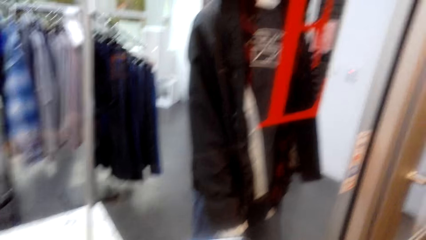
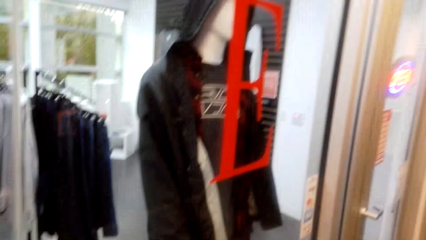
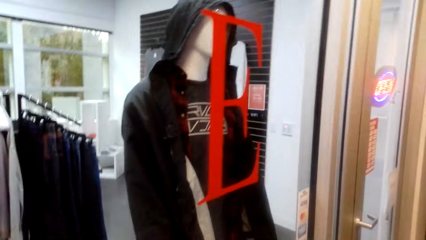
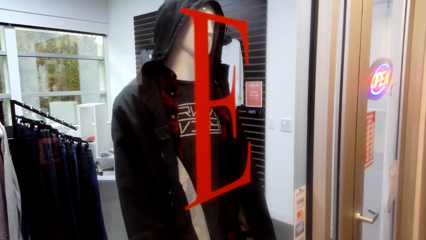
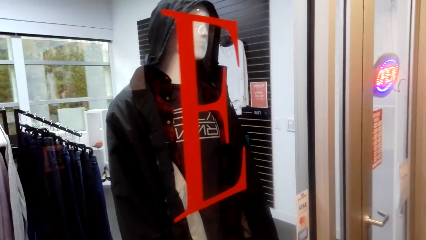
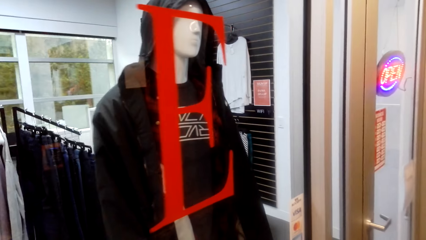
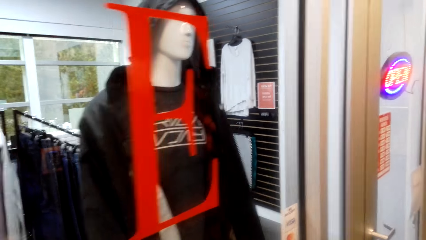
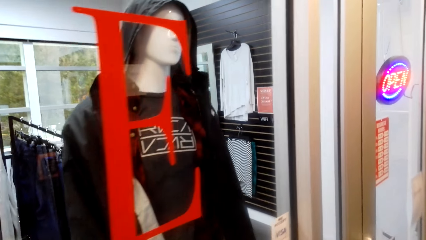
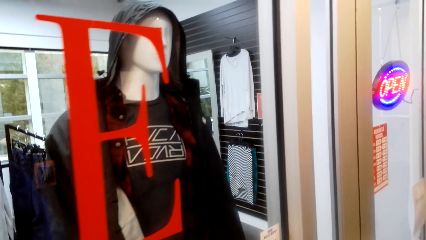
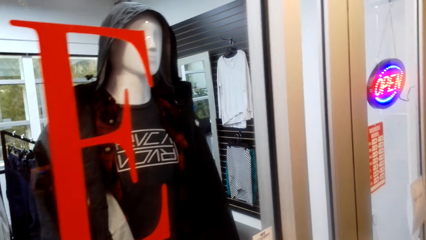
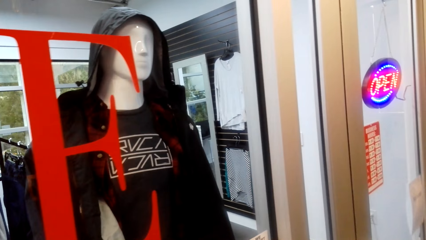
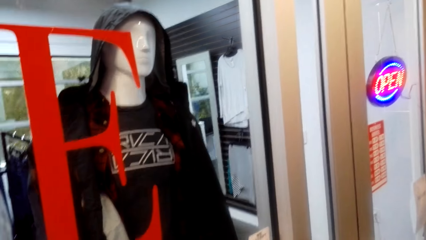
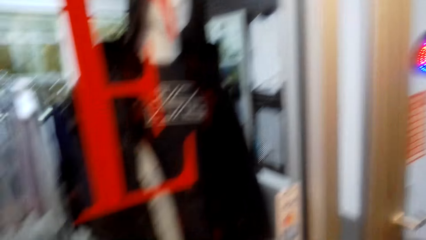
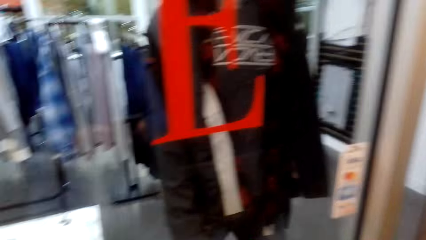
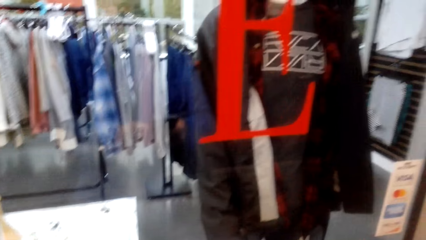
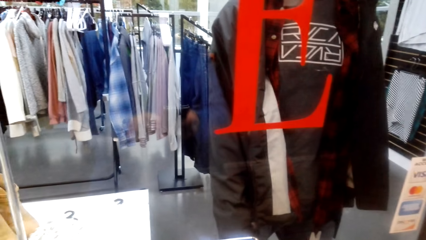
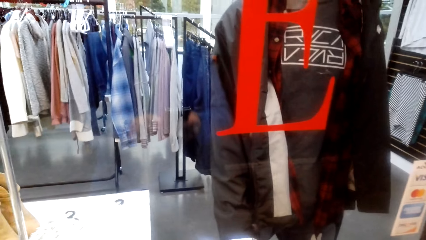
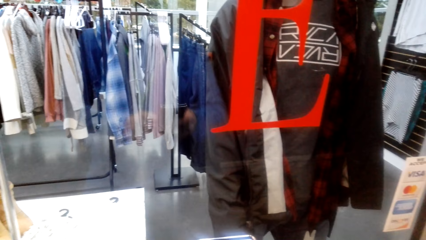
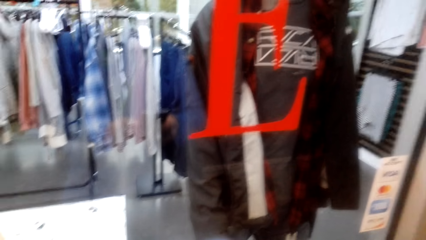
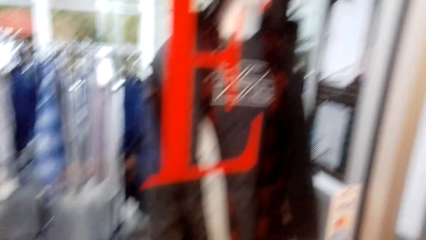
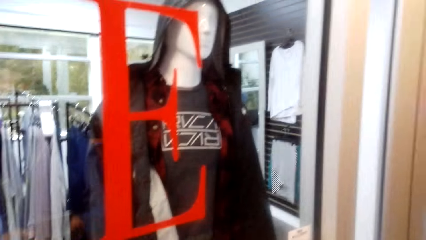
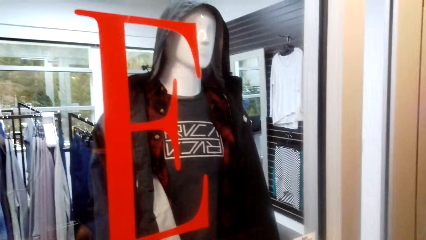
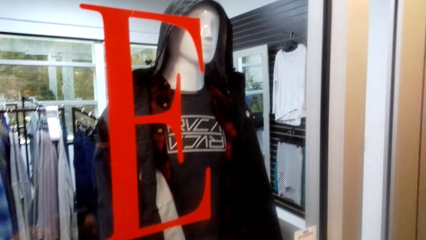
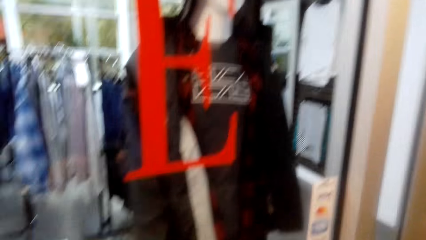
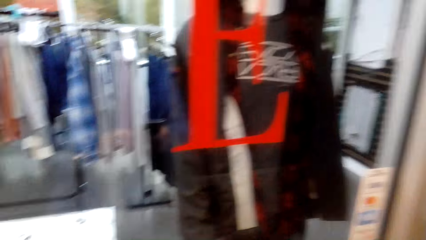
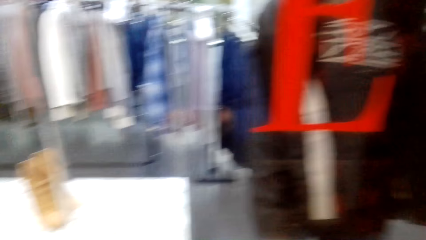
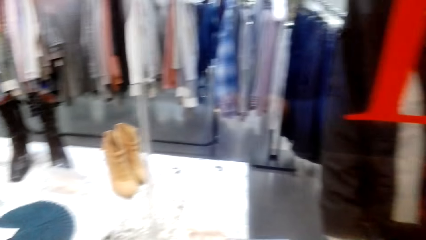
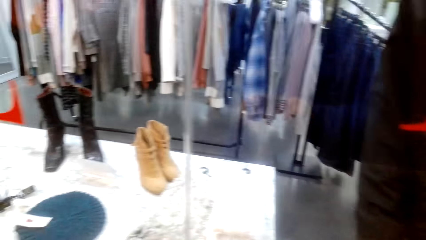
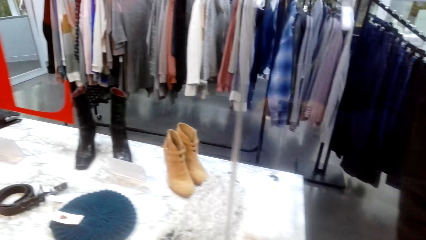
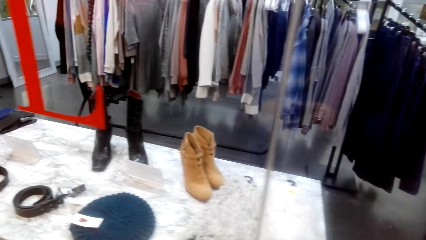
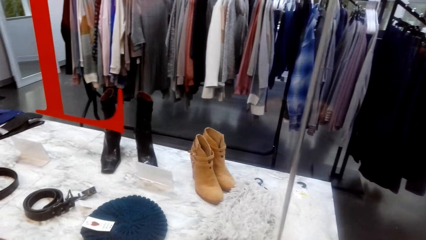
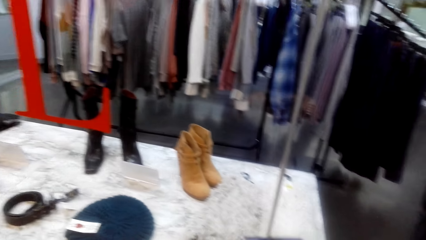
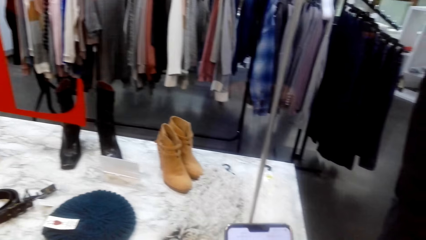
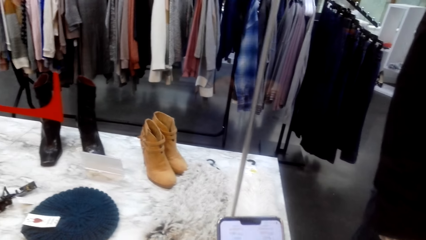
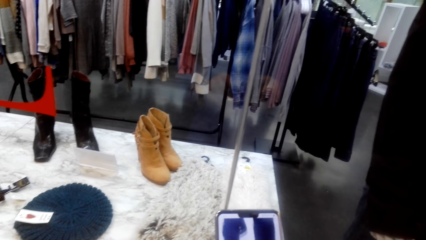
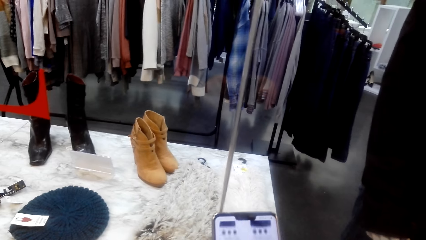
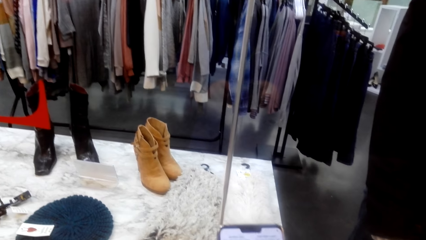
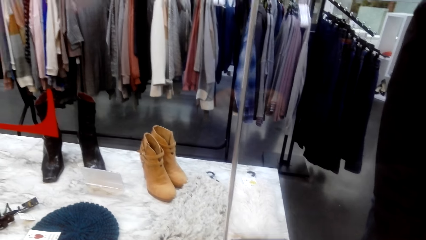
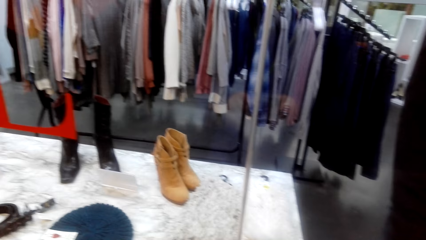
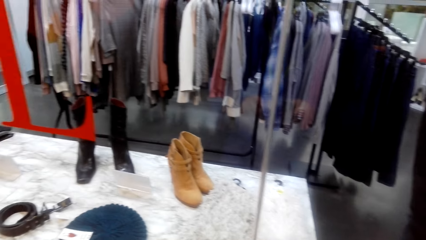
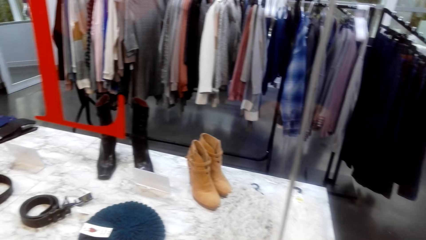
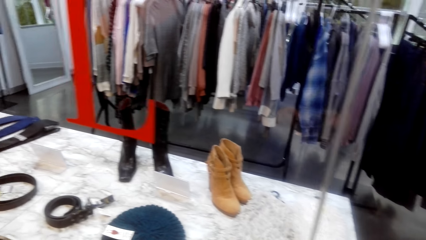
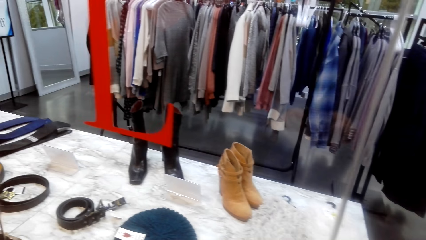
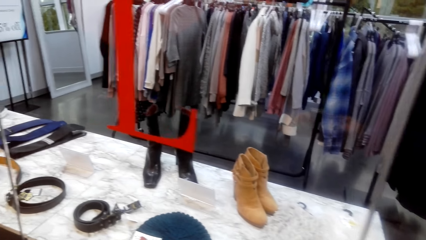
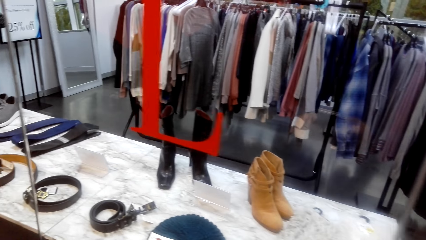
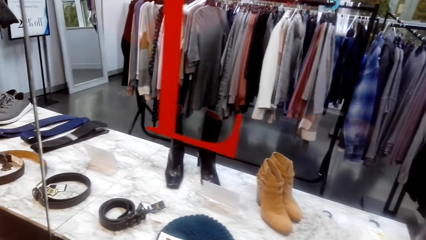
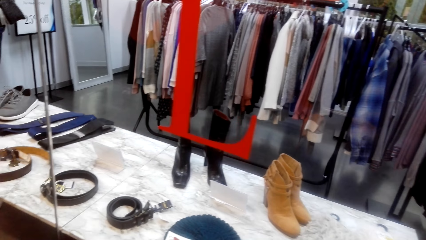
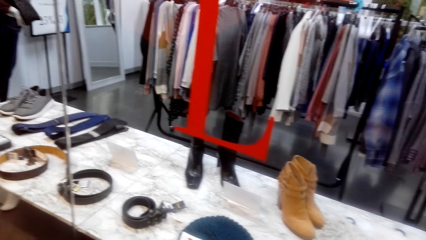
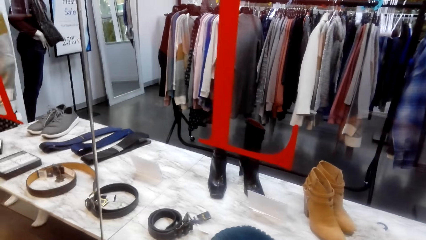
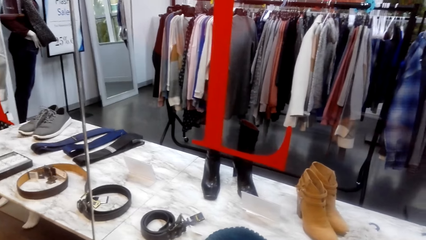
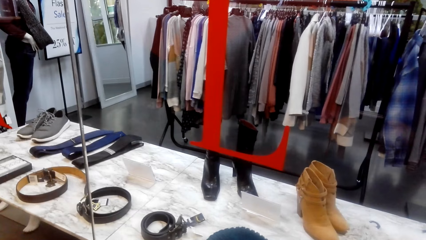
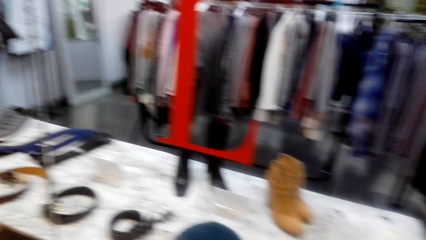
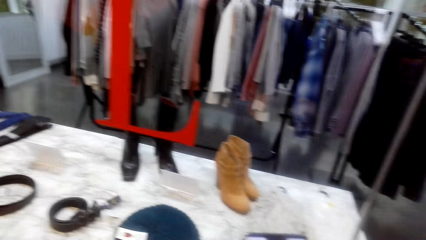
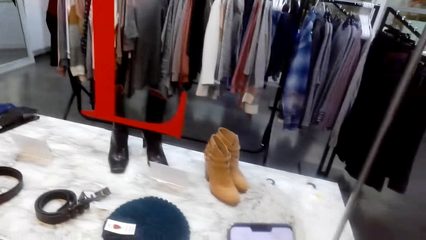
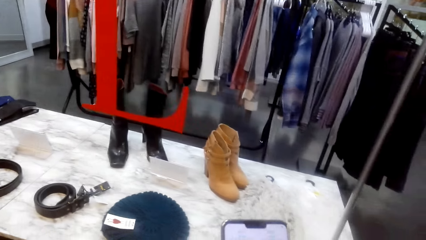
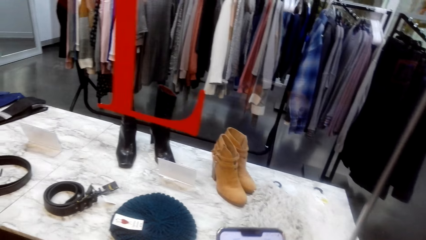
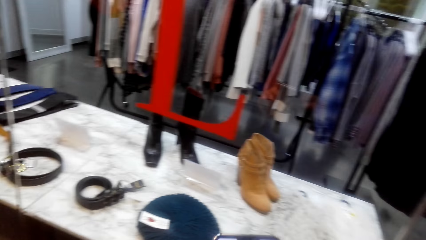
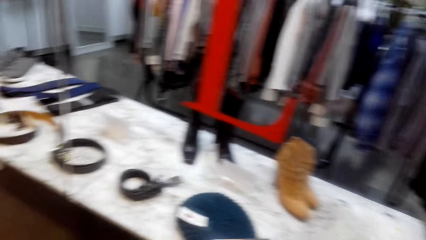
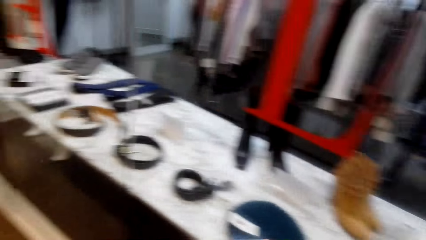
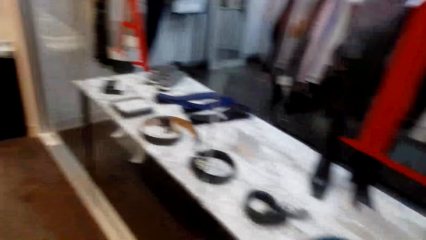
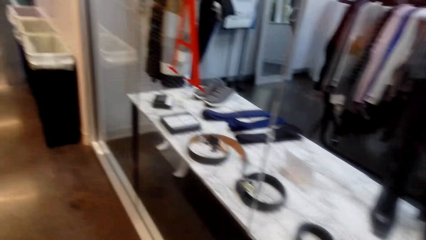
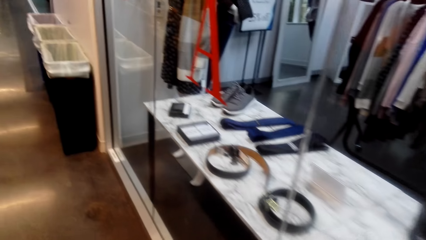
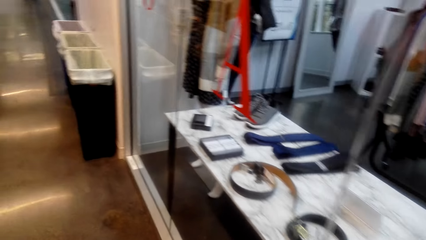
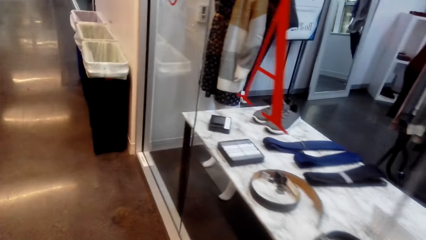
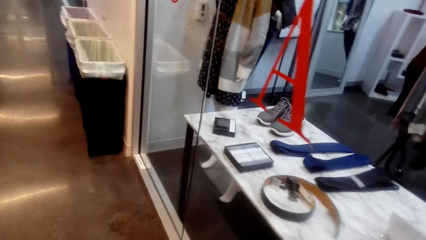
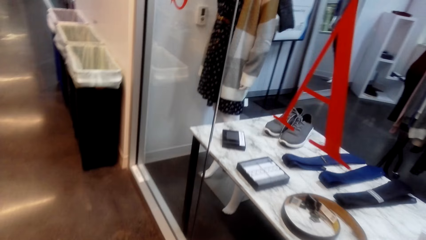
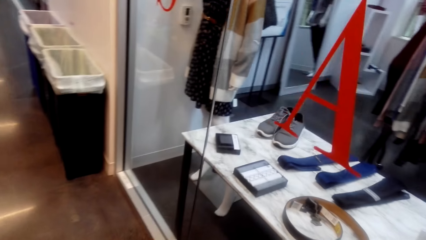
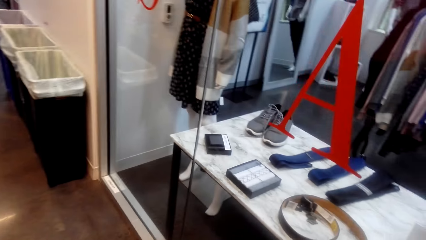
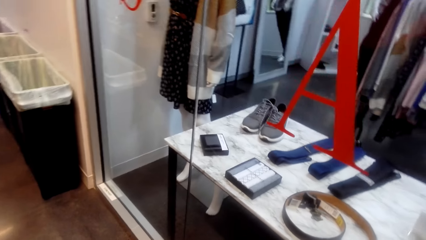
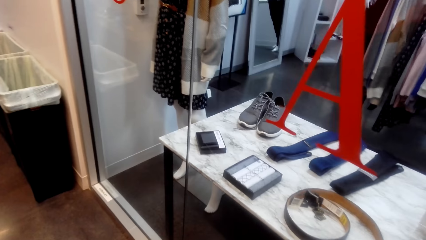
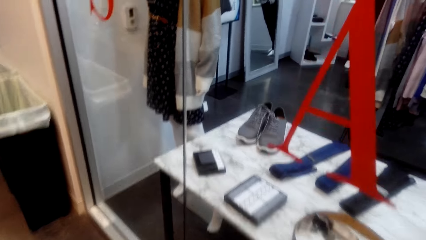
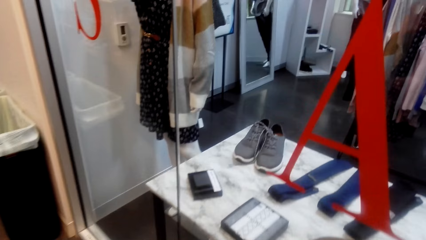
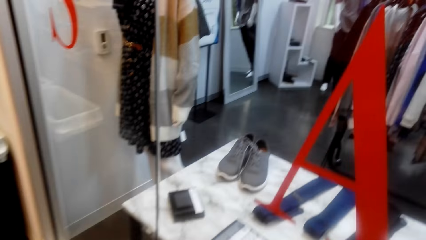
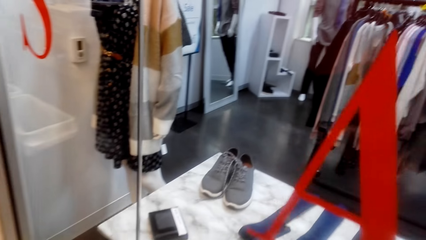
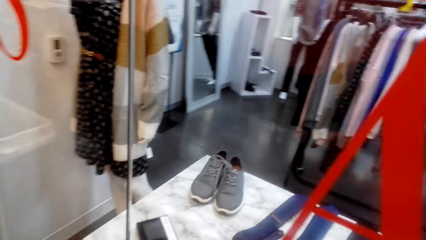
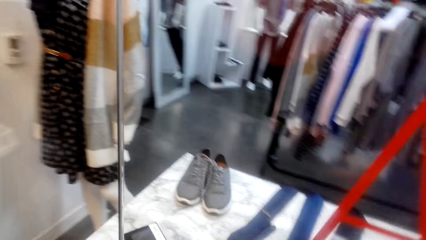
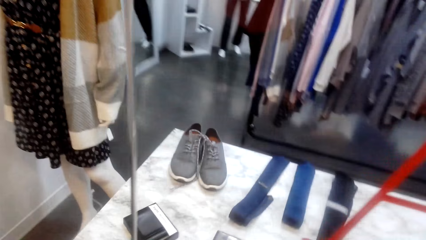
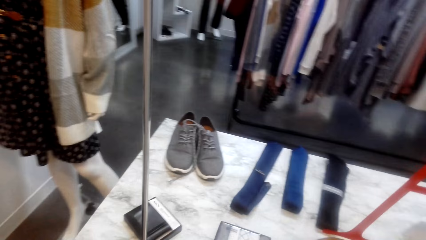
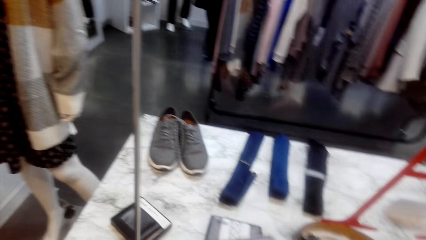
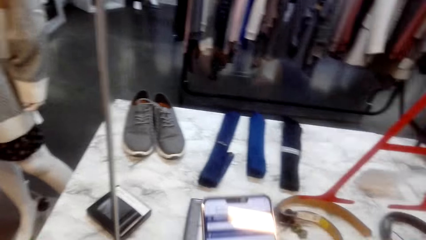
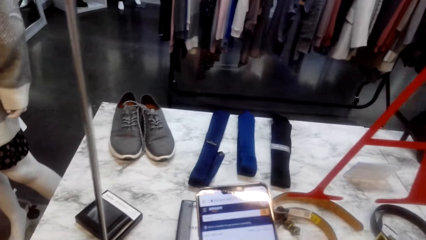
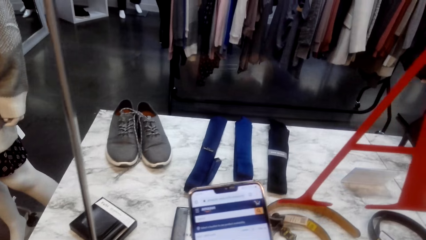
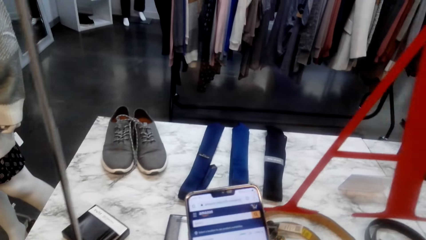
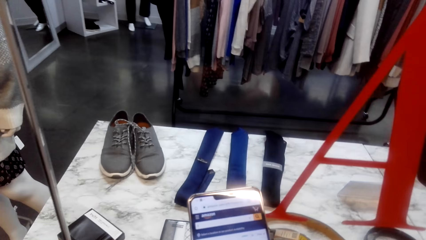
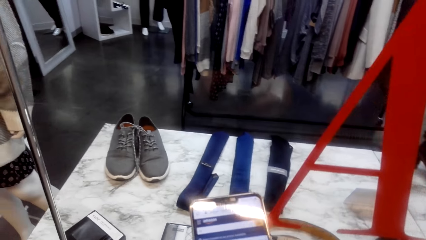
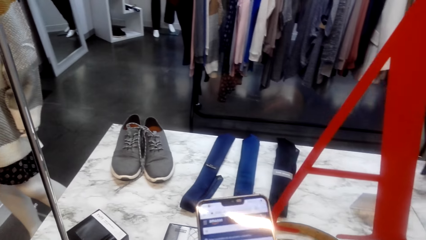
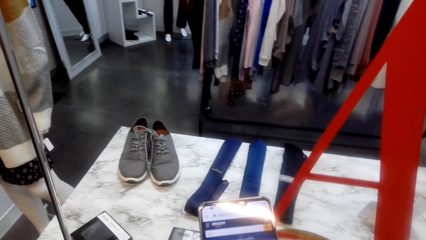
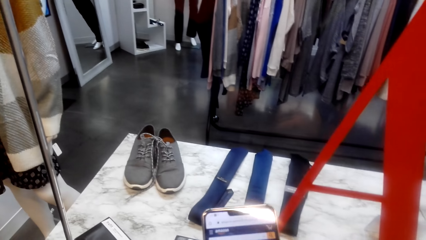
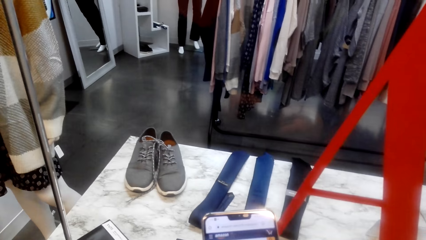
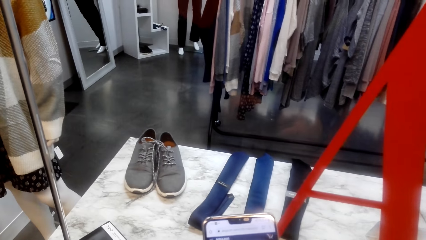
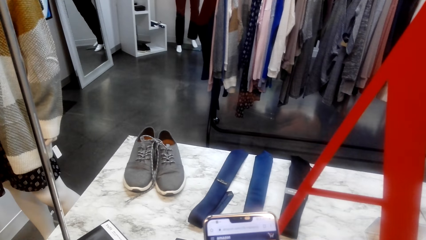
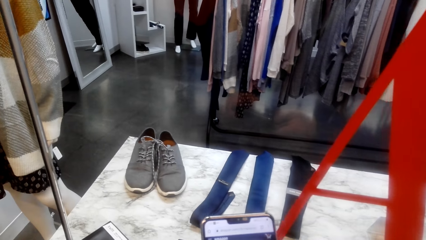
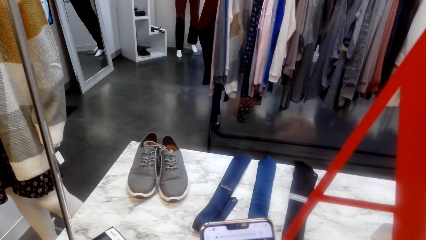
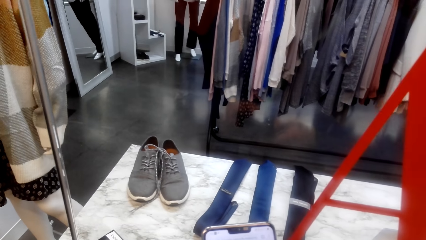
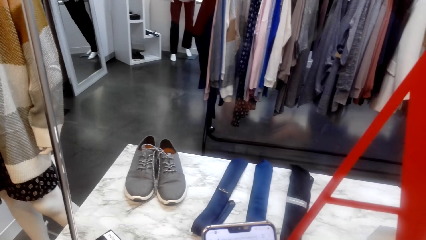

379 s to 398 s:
The camera wearer looks around. They walk around. They look around. They scroll his phone.
